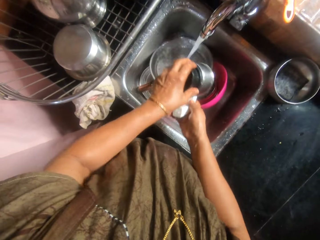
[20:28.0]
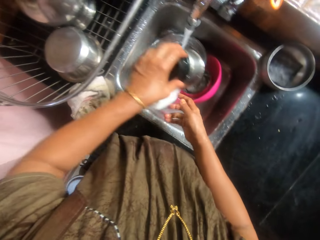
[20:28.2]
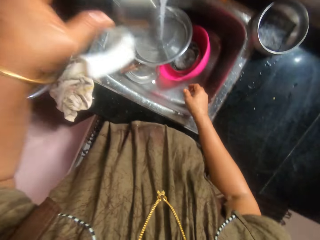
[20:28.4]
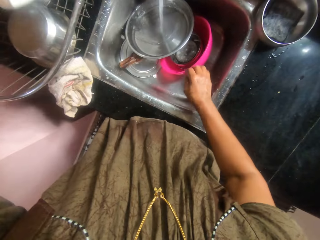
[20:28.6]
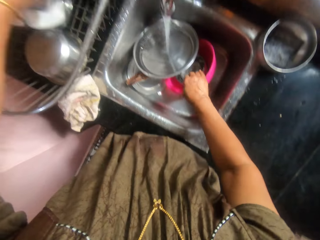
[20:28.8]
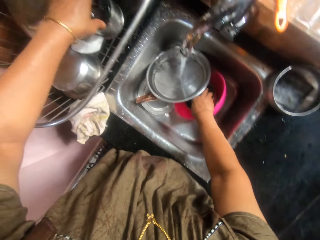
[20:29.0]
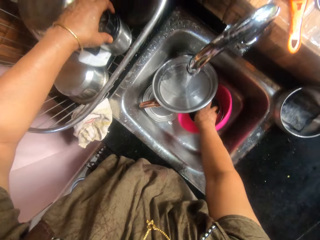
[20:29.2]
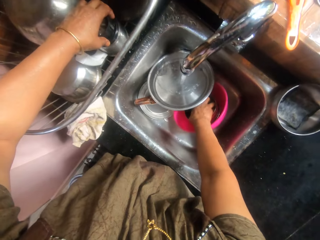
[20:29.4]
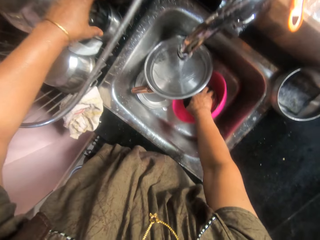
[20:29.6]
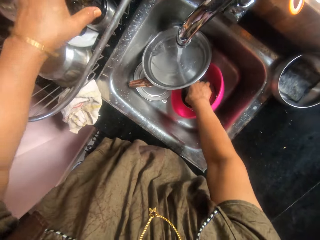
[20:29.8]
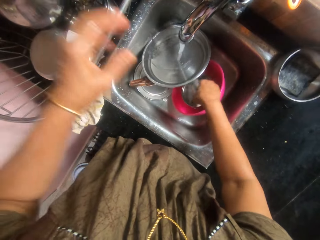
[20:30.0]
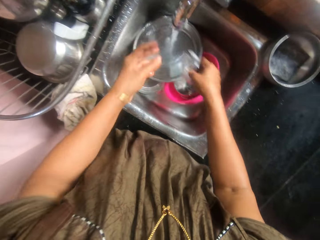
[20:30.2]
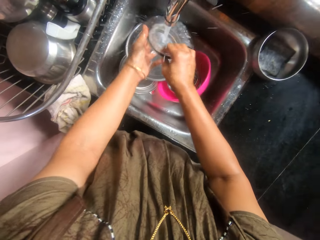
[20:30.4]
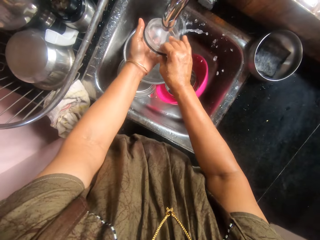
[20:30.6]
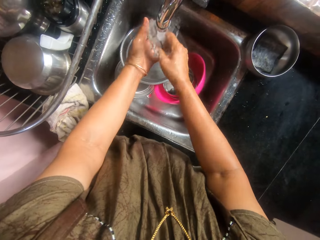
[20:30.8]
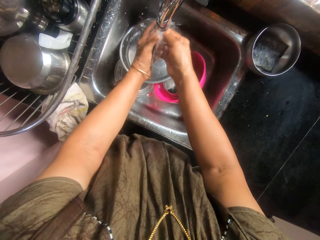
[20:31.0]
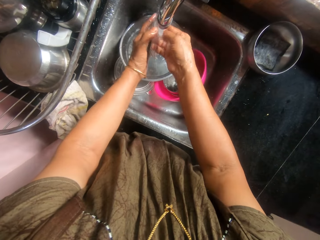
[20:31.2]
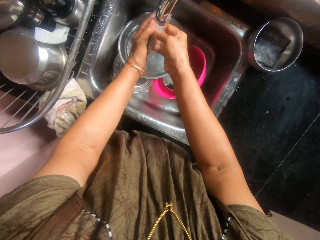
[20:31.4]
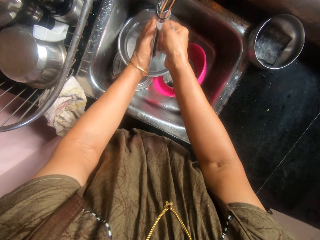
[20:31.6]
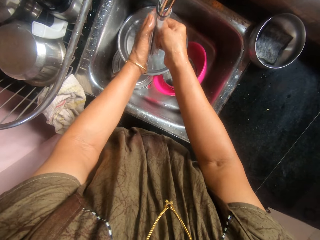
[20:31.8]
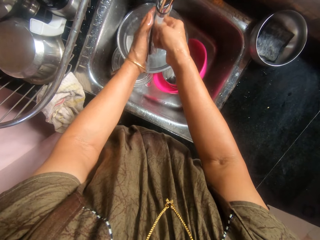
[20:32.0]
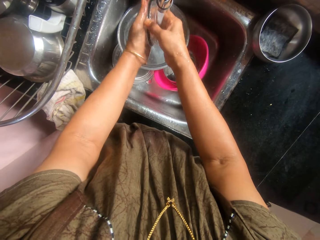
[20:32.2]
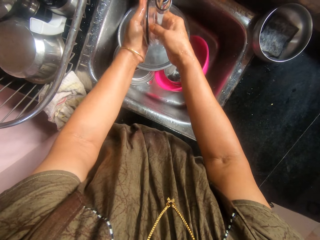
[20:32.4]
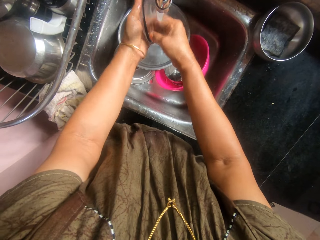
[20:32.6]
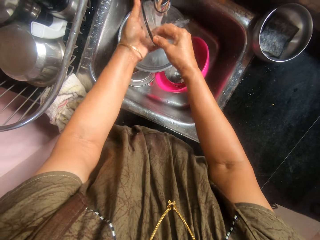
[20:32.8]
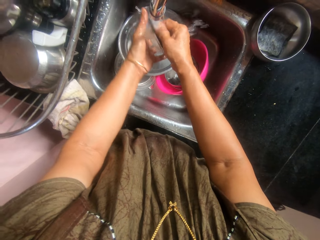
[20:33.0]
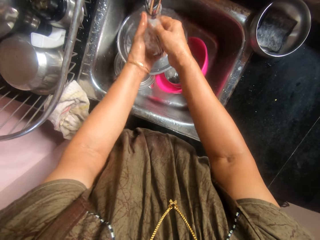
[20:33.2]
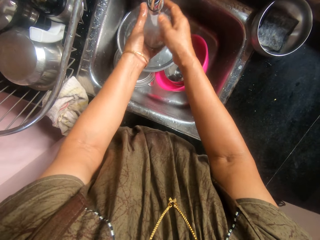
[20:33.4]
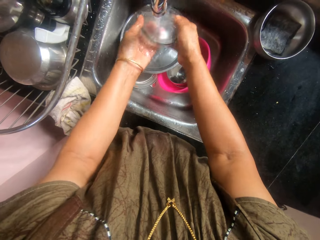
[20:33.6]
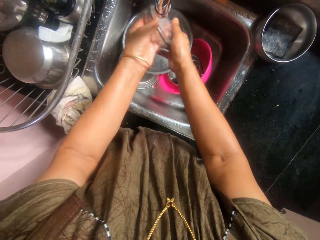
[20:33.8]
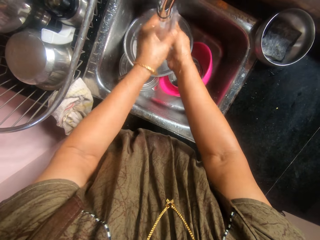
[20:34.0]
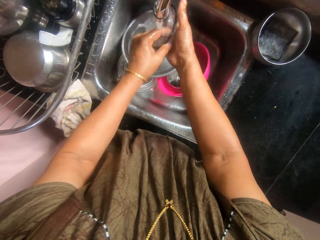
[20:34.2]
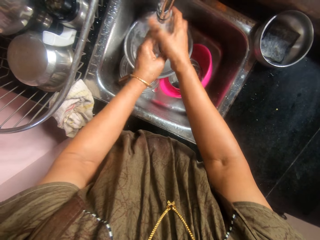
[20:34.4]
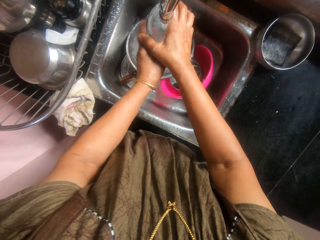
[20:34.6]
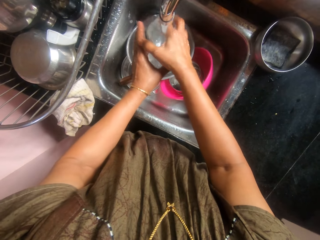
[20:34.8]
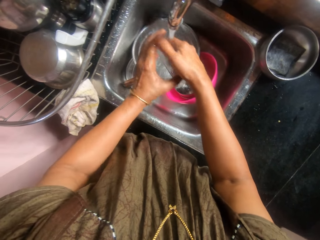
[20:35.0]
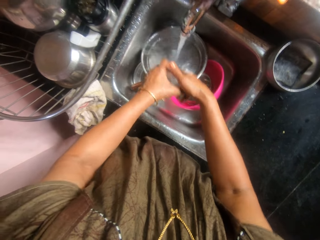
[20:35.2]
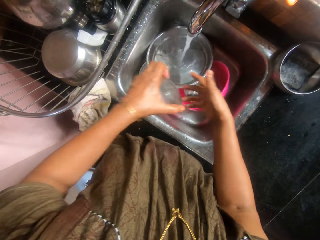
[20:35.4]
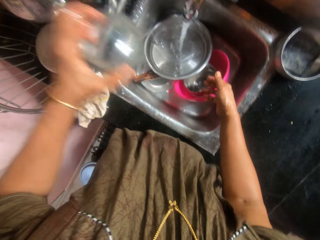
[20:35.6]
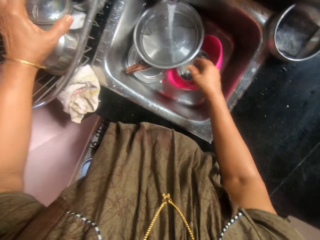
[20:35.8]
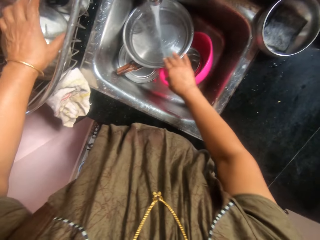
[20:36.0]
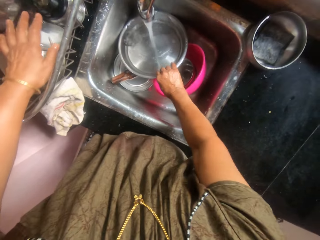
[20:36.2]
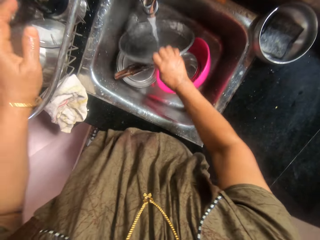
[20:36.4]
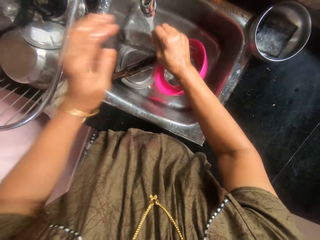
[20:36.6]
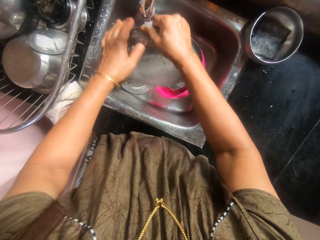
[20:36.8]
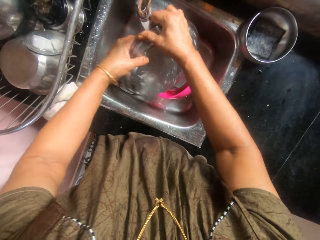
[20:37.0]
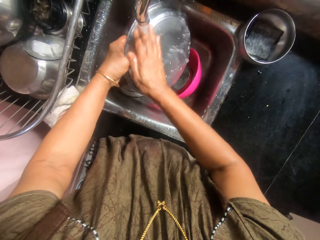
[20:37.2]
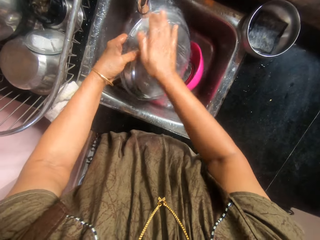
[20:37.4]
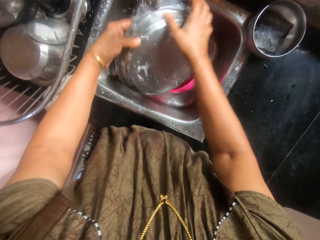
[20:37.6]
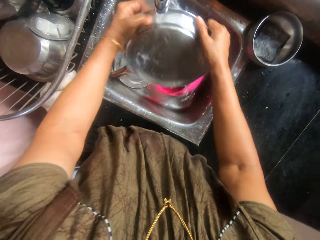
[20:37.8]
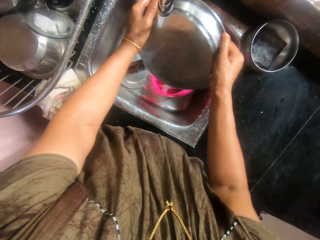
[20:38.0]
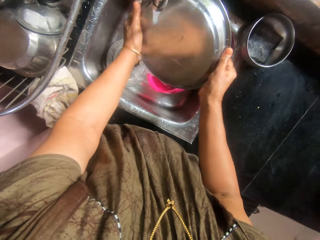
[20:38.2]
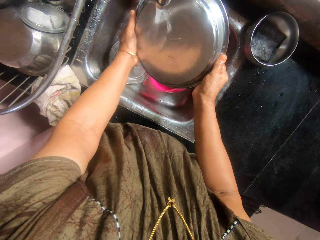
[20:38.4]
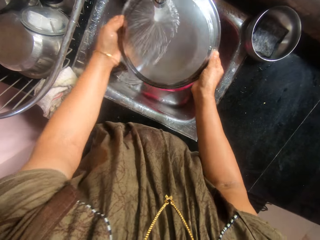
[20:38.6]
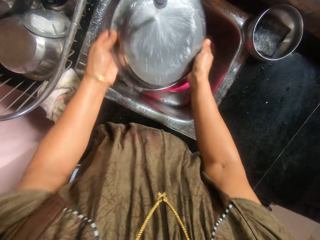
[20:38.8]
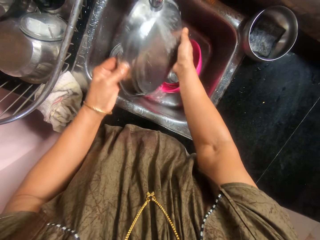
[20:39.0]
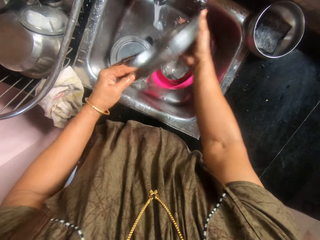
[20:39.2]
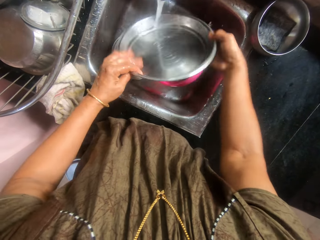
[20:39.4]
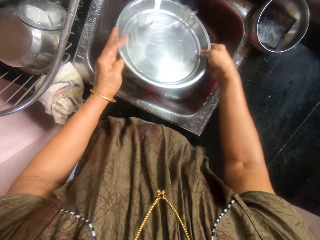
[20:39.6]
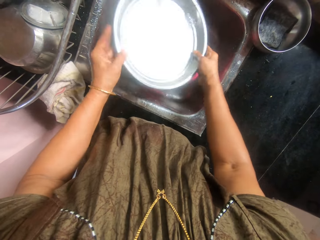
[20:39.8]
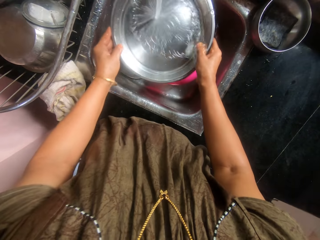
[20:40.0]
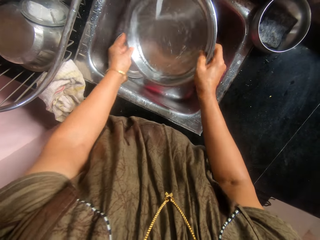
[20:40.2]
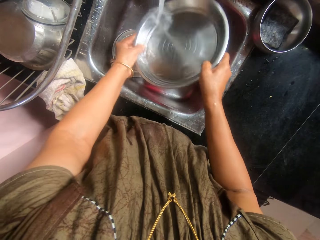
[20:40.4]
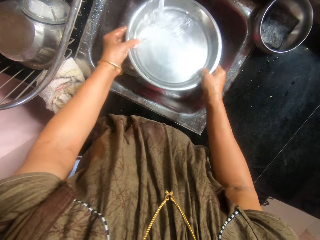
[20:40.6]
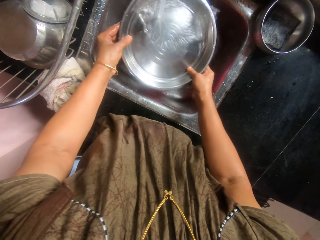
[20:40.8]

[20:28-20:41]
The camera wearer picks up the blender cup lid with her right hand. She places the blender cup in the kitchen rack with her left hand. She rinses the blender cup lid in her hands under the tap. She places the blender cup lid in the kitchen rack with her left hand. She picks up the tray in the sink with her right hand. She rinses the tray in her hands under the tap.

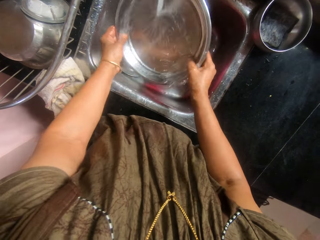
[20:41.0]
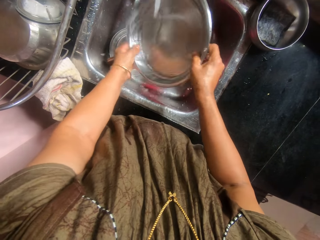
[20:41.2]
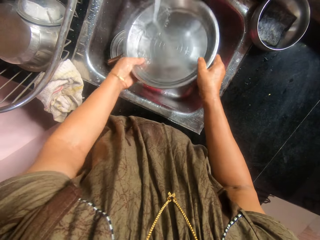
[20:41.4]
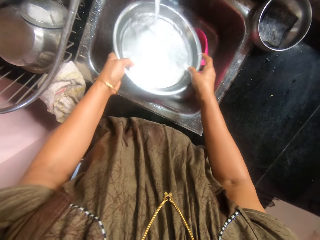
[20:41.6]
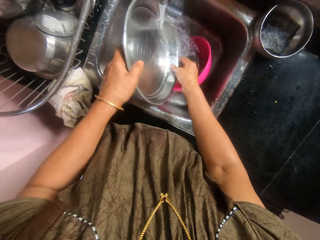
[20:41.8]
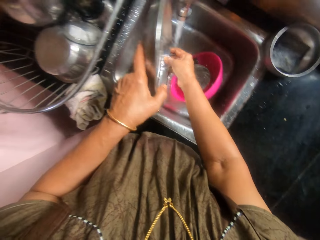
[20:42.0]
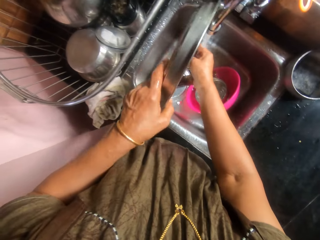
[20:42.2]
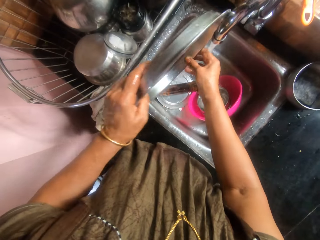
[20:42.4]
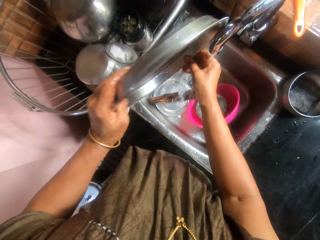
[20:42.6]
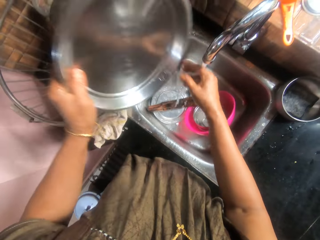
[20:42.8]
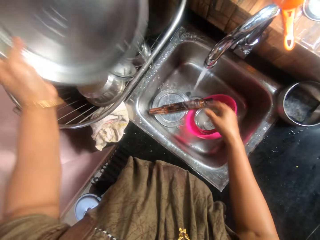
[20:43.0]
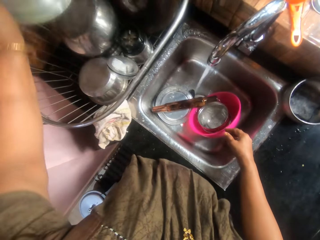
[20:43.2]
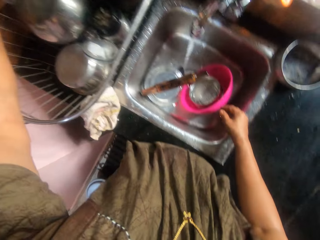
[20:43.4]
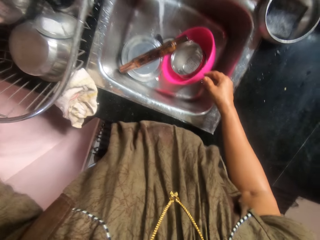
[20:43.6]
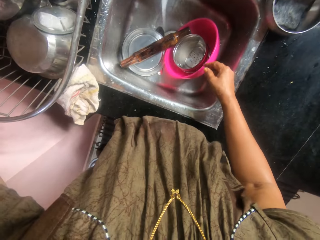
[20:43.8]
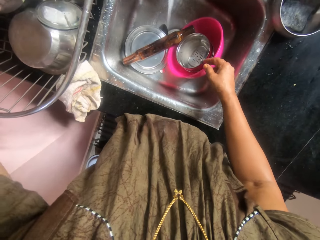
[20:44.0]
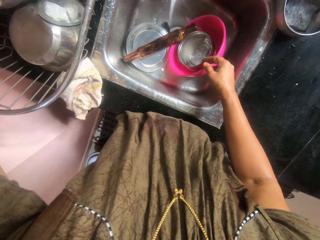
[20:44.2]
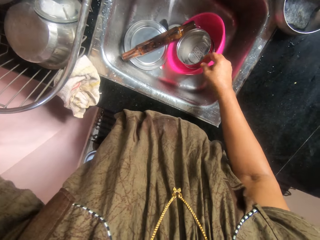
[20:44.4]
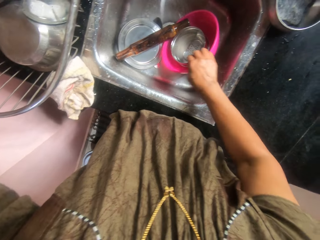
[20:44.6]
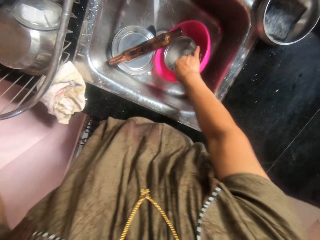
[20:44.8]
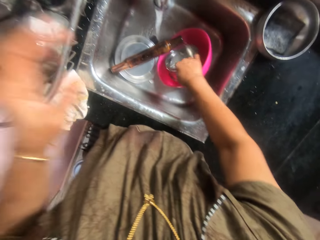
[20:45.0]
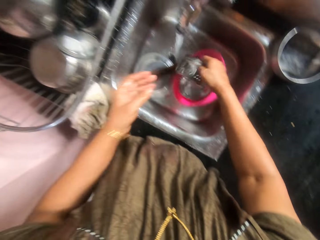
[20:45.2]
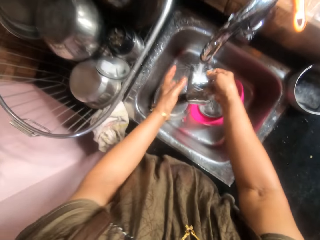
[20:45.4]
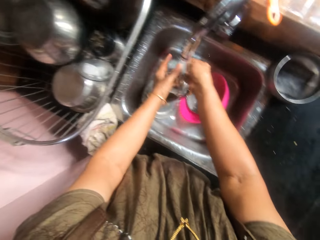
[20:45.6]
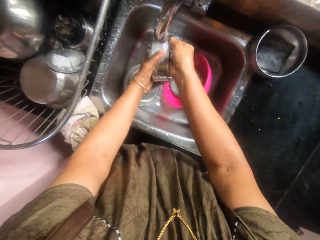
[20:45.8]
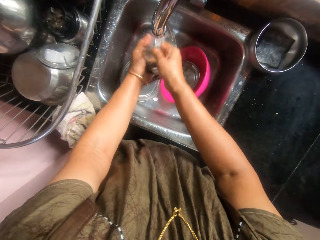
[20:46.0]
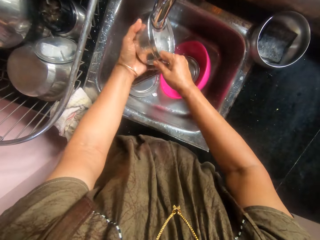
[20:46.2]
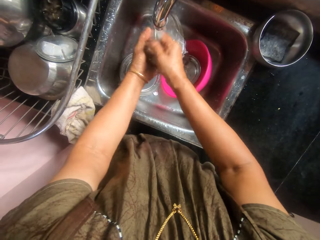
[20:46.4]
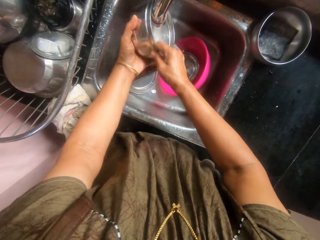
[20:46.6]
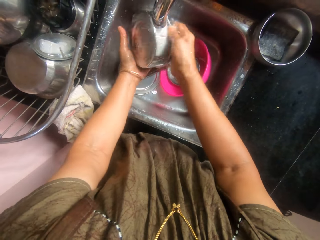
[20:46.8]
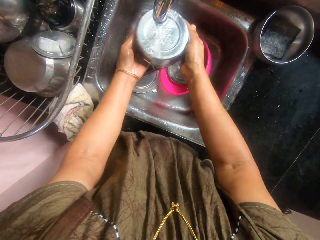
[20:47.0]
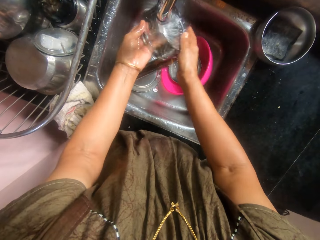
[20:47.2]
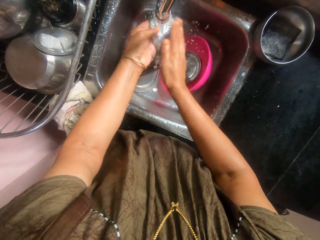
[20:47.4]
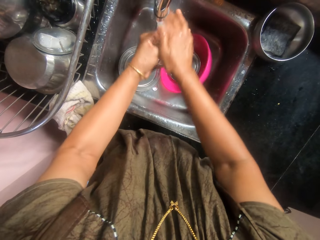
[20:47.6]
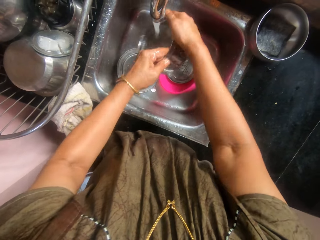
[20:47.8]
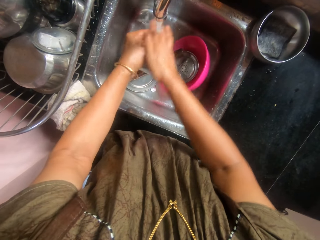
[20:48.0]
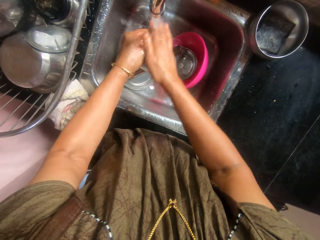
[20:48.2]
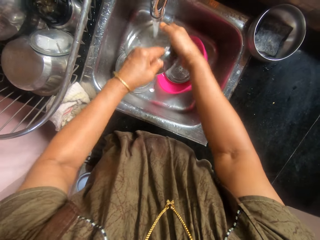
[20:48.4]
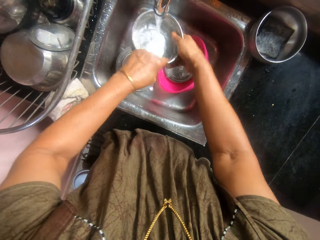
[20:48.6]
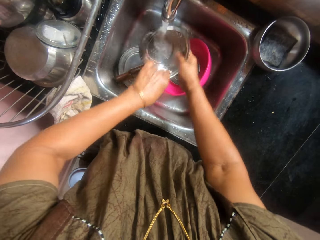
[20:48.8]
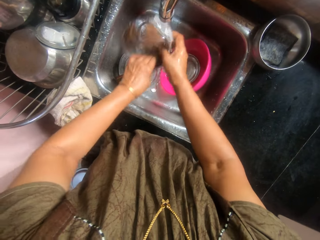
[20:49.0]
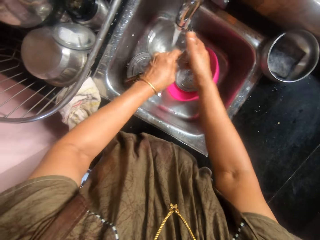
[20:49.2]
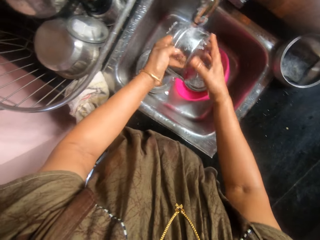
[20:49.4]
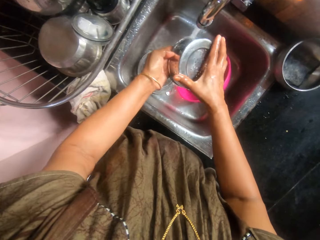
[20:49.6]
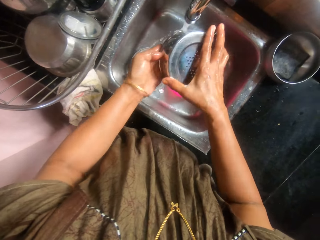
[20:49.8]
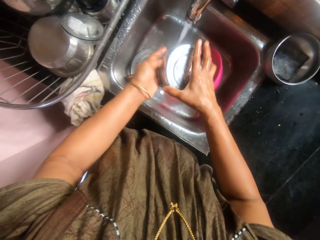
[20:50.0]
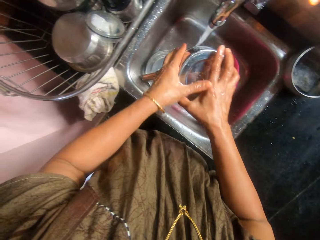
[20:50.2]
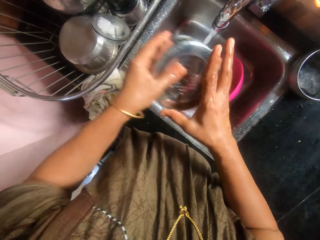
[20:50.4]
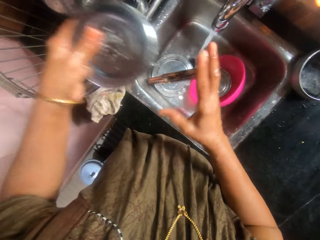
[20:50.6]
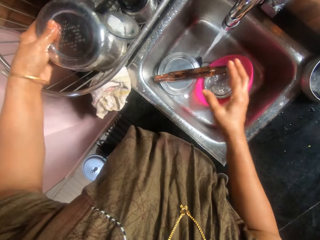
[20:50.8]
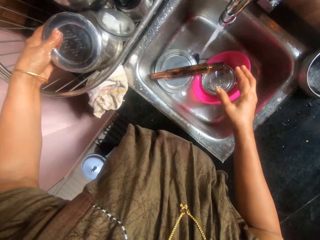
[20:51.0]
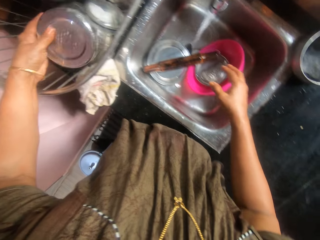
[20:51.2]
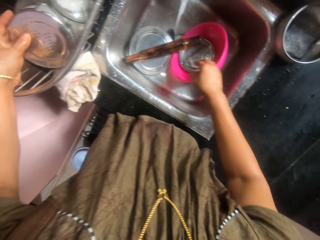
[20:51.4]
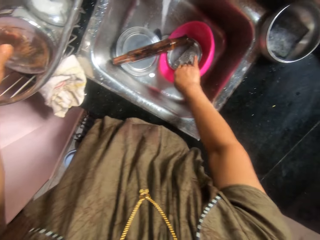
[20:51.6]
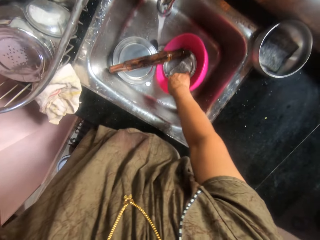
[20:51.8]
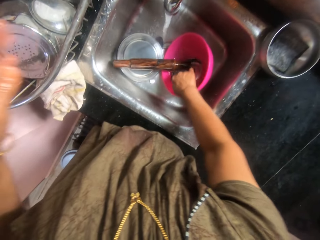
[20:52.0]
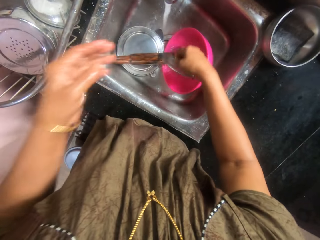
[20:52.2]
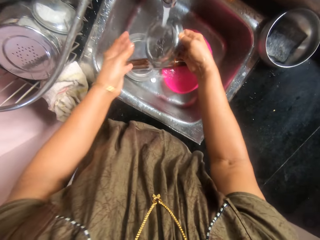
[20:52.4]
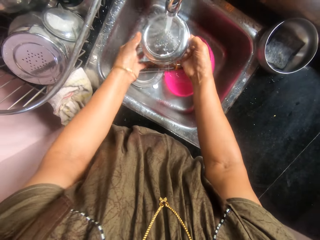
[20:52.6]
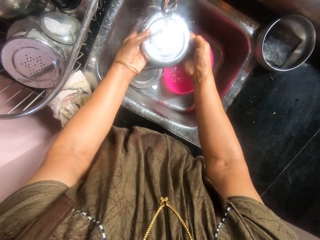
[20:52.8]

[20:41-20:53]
The camera wearer places the tray in the kitchen rack with her left hand. She picks up the food flask in the pink bowl in the sink with her right hand. She rinses the food flask in her hands under the tap. She places the food flask in the kitchen rack with her left hand. She picks up the food flask cover in the sink with her right hand.
